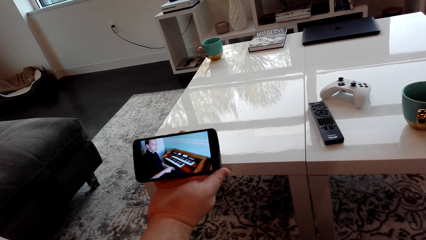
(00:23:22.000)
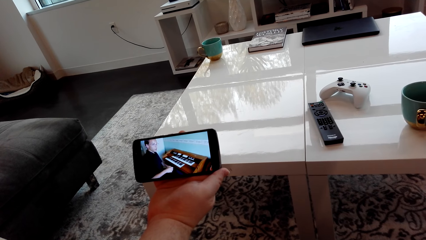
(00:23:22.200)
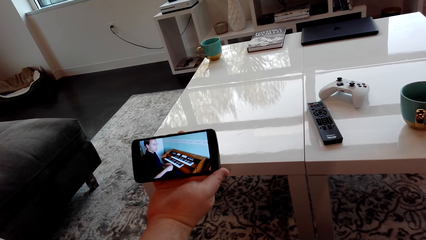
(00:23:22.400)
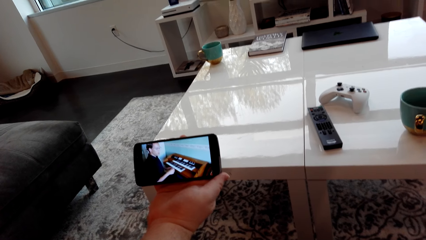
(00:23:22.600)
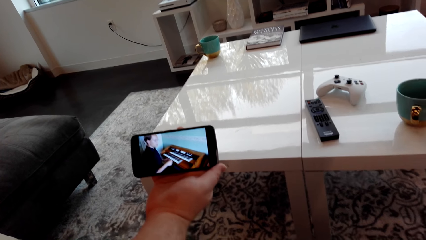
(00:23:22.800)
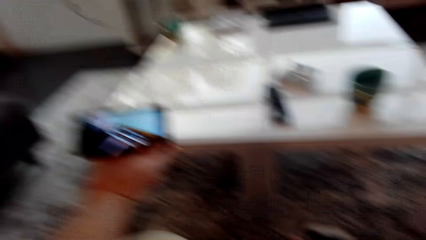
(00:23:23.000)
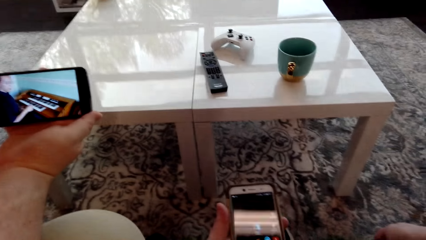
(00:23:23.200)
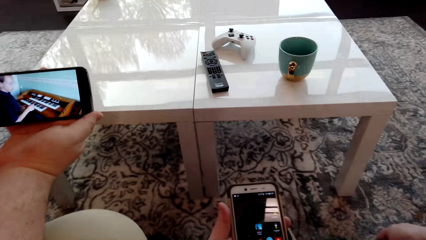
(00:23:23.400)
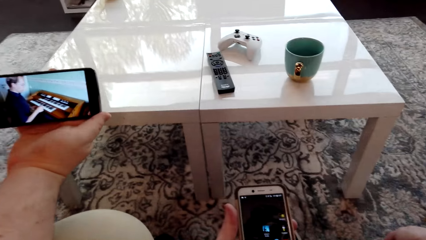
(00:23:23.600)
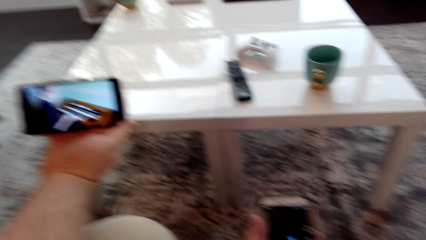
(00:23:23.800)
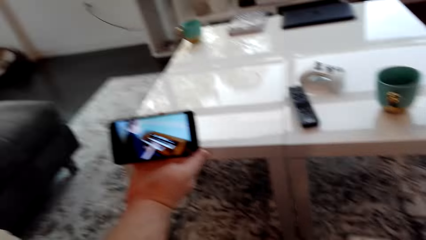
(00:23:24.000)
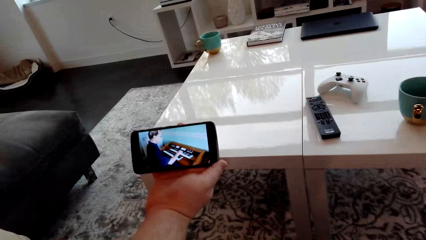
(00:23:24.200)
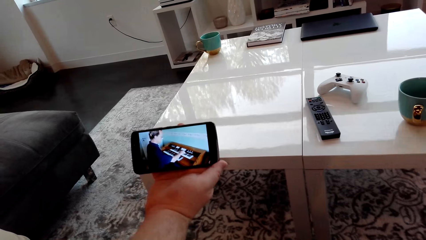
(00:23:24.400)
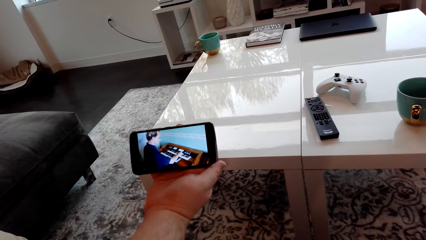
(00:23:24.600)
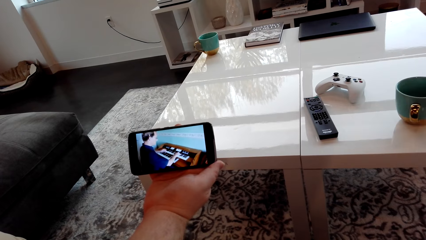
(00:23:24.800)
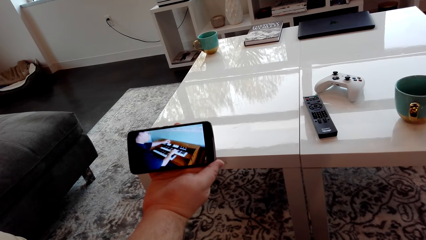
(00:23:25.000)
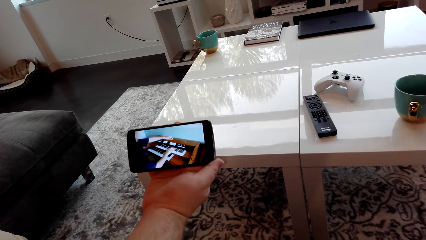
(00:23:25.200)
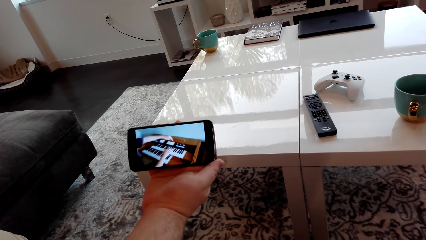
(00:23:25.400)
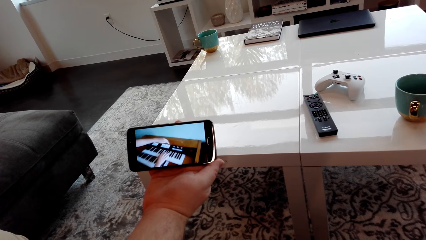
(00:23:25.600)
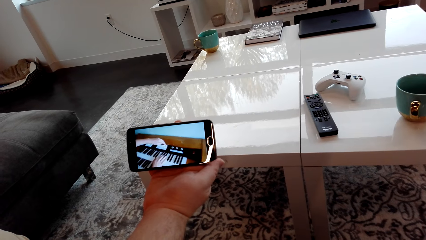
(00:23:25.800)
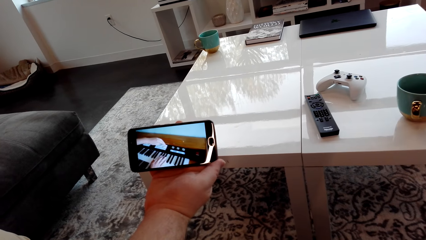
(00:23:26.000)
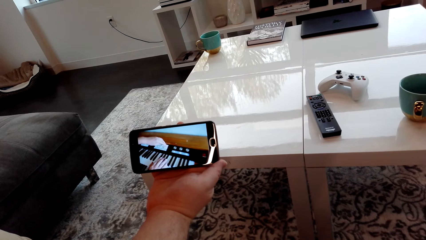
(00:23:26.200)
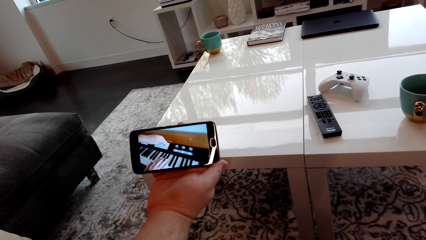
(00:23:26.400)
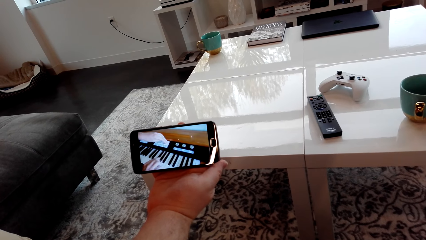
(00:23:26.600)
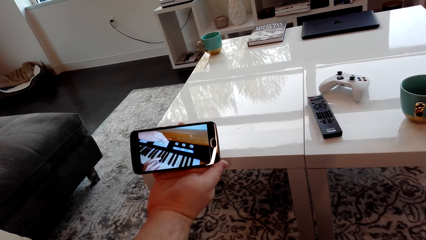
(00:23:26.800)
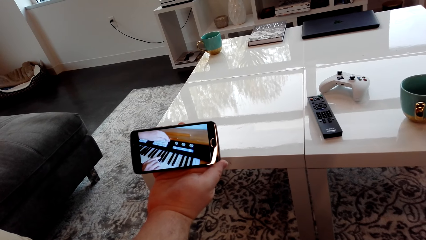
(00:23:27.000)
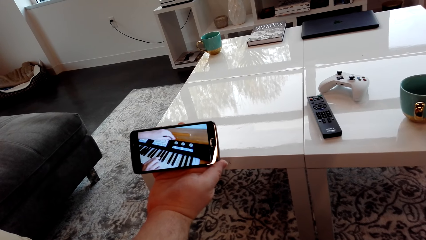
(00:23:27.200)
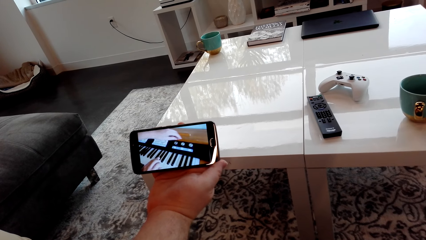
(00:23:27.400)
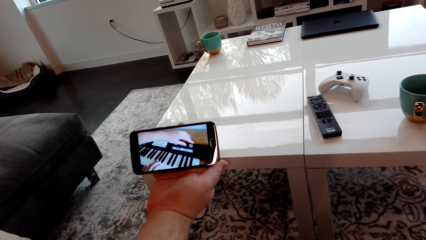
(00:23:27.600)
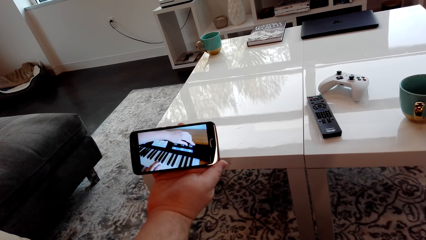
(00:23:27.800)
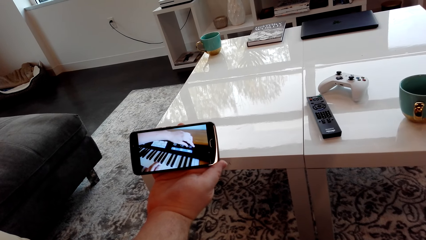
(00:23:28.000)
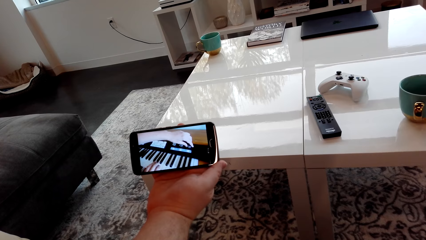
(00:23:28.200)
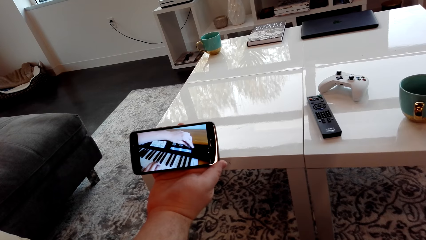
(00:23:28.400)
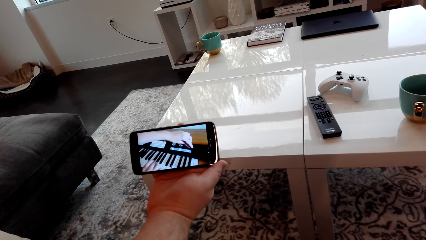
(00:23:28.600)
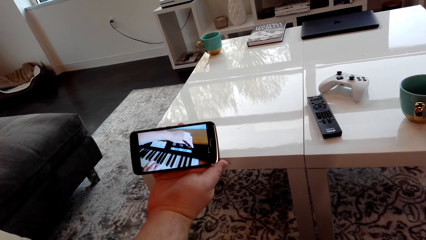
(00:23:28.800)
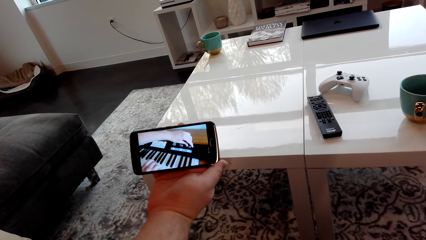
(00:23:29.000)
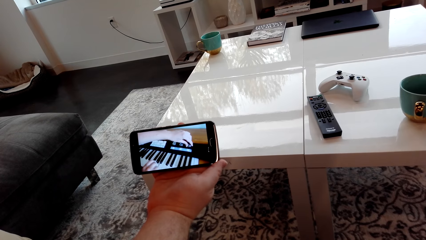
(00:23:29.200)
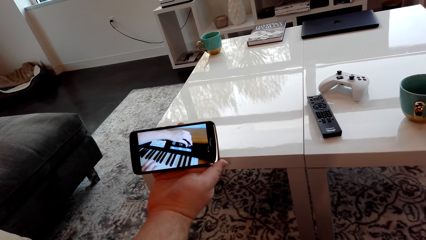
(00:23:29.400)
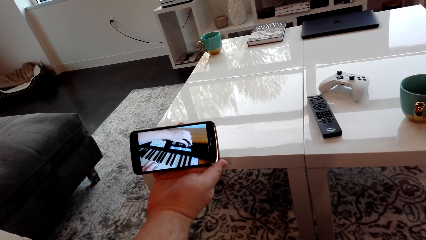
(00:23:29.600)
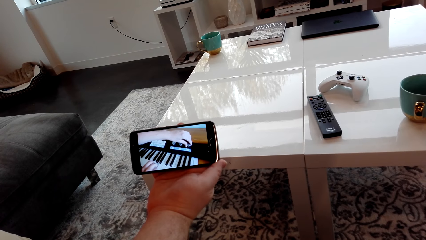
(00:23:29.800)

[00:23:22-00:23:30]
The camera wearer looks at a cellphone. They look at a person's cellphone.

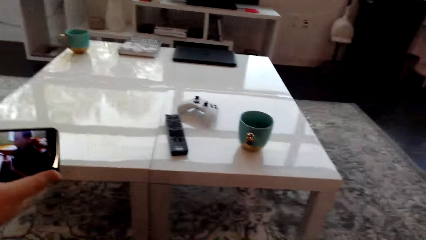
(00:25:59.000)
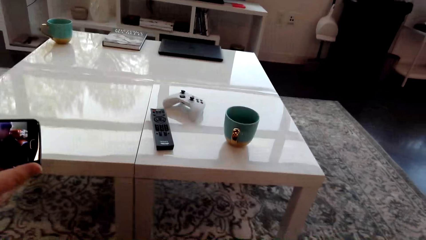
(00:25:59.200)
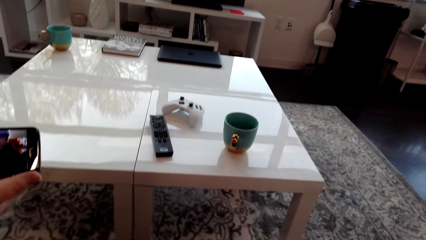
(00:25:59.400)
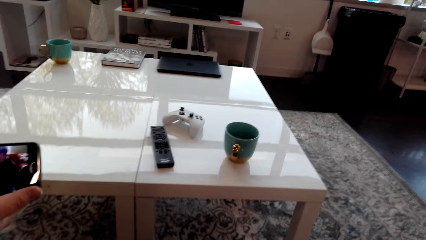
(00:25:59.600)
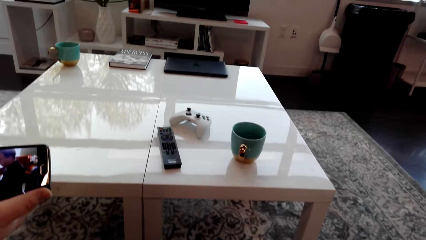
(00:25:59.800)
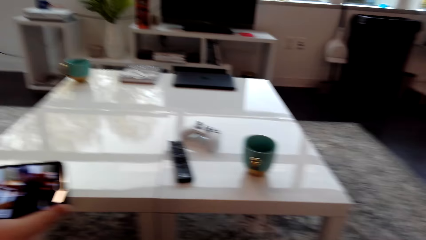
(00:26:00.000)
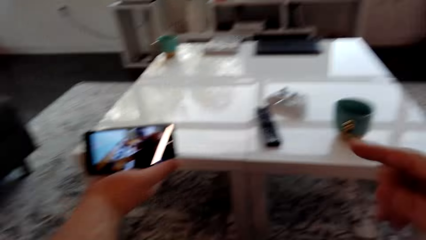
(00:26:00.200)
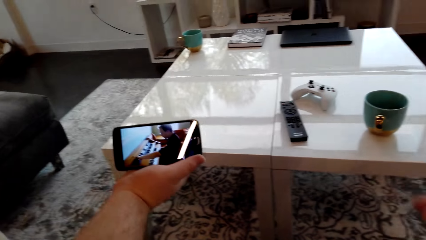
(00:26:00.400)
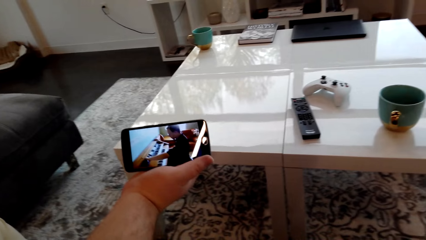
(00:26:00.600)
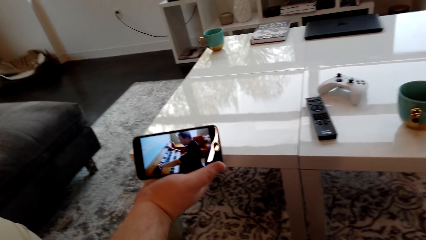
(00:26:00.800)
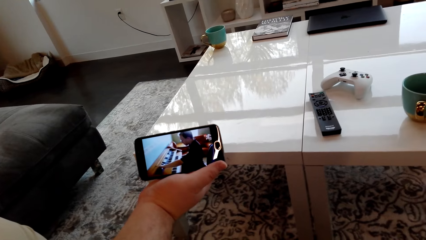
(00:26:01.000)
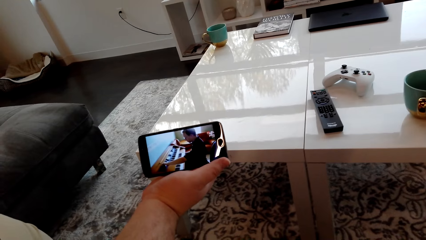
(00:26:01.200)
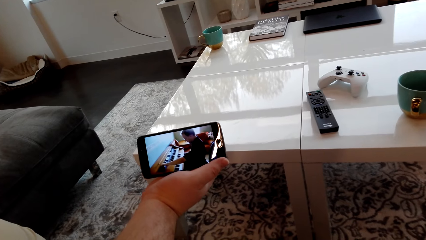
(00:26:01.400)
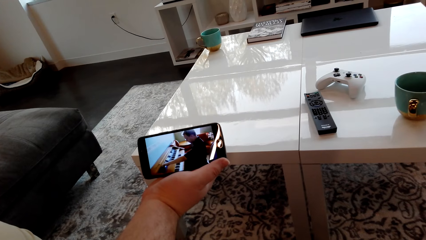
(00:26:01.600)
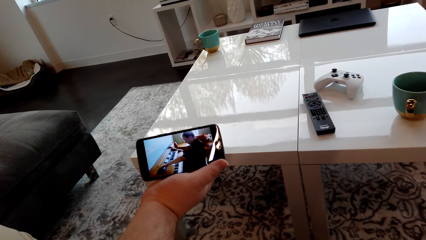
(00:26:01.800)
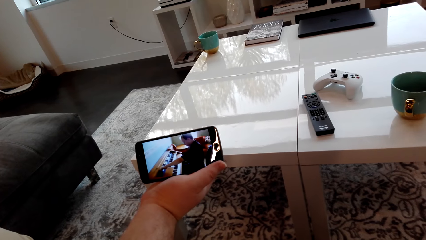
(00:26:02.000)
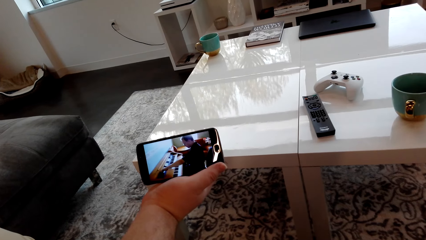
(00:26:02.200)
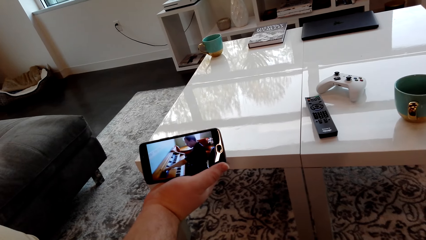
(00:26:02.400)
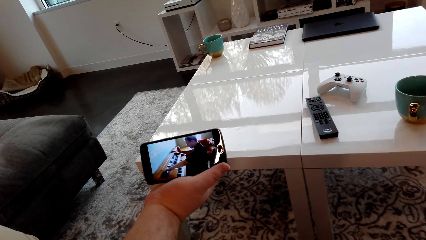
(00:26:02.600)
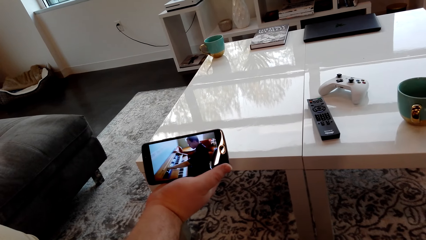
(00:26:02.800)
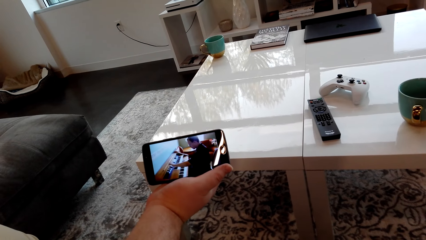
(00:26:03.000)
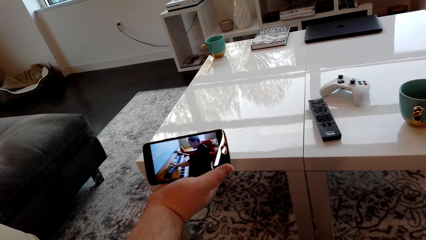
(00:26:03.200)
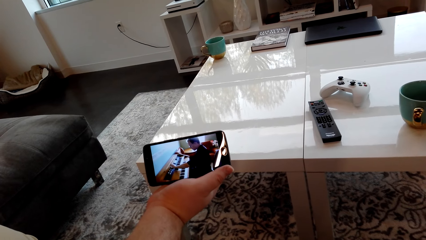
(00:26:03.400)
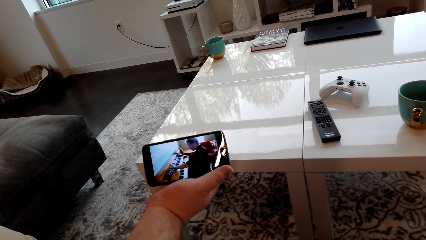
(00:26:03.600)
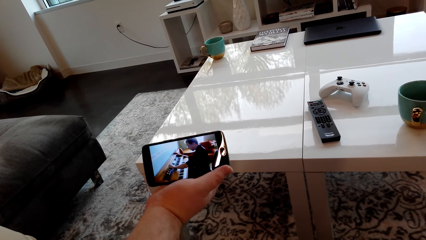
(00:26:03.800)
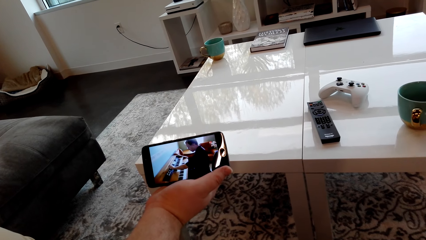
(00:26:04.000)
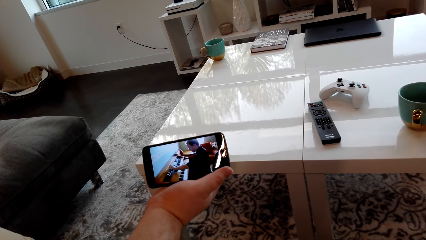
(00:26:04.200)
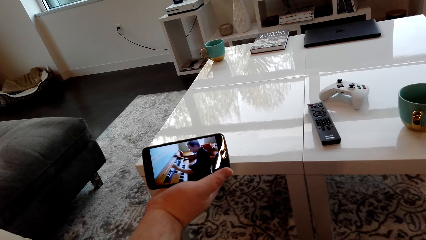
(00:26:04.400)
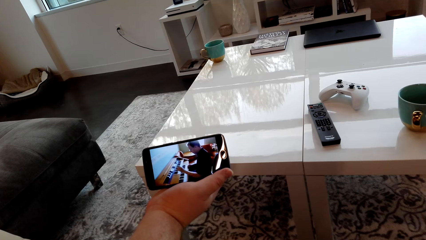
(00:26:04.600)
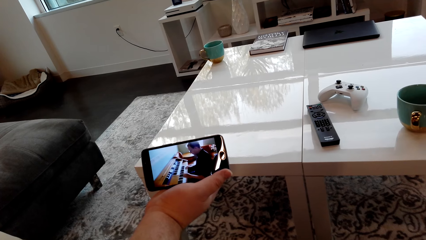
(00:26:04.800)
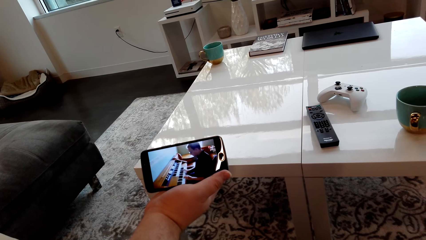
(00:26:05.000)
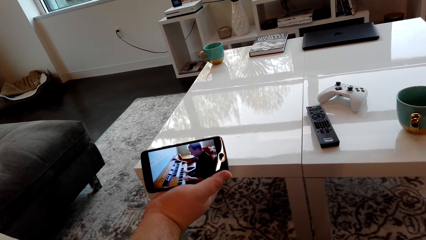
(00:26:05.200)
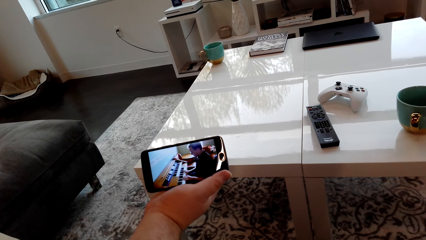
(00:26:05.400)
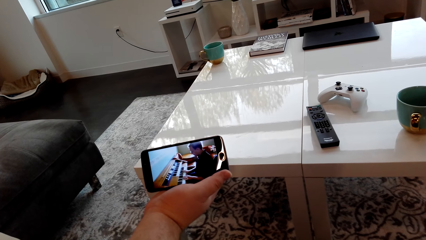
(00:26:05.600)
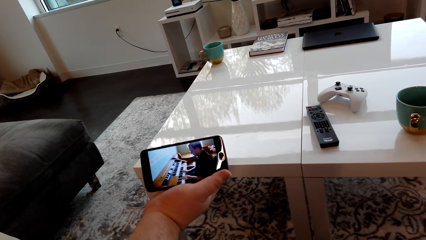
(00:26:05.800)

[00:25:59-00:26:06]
The camera wearer moves the right hand.
